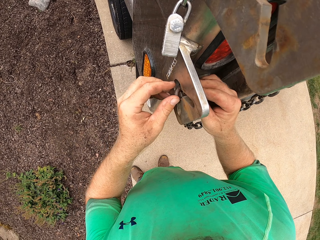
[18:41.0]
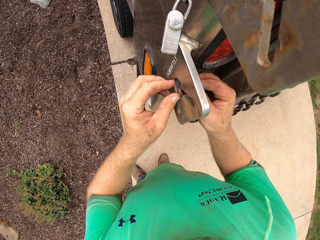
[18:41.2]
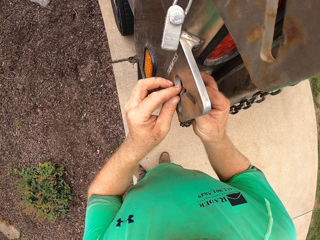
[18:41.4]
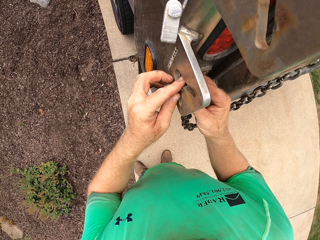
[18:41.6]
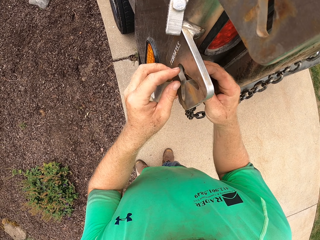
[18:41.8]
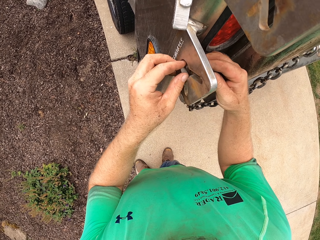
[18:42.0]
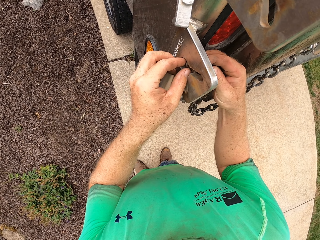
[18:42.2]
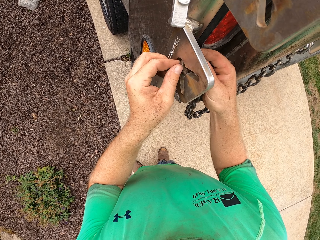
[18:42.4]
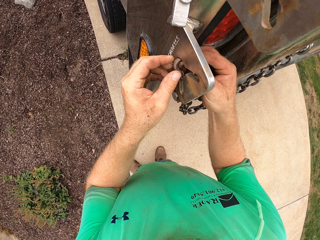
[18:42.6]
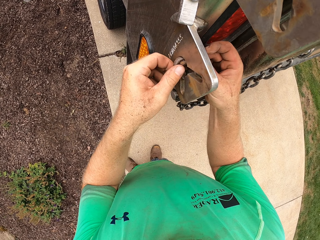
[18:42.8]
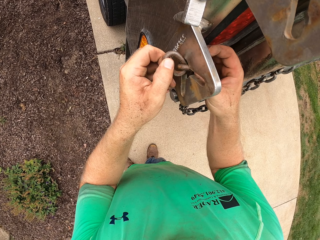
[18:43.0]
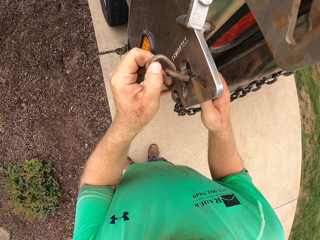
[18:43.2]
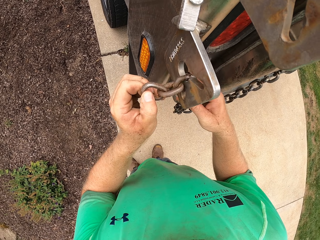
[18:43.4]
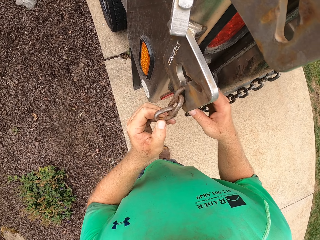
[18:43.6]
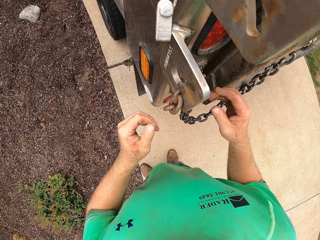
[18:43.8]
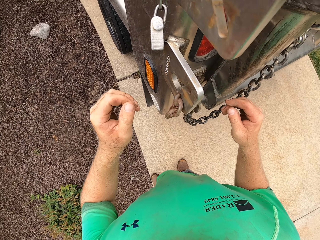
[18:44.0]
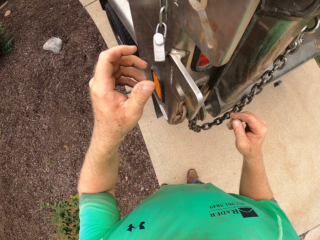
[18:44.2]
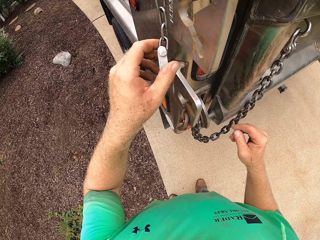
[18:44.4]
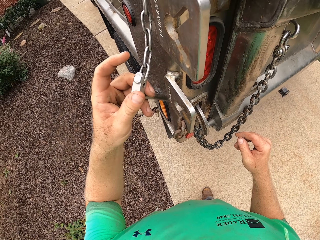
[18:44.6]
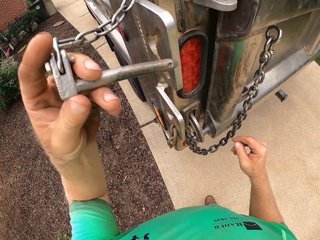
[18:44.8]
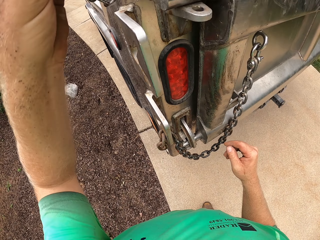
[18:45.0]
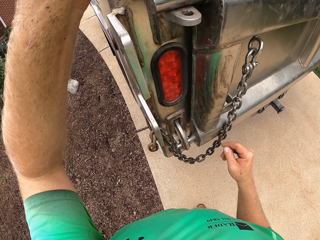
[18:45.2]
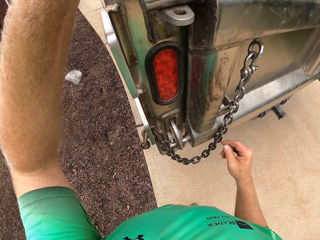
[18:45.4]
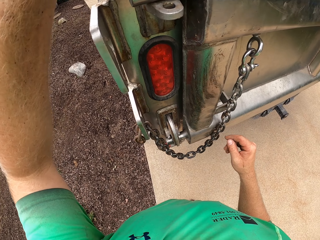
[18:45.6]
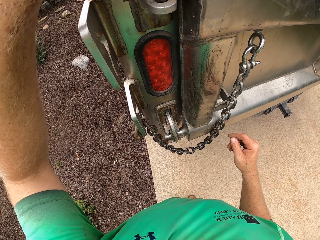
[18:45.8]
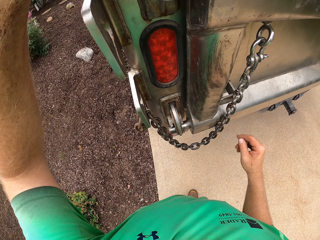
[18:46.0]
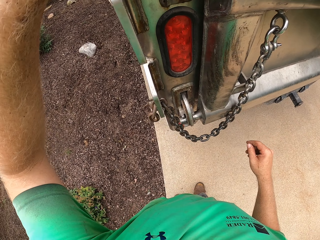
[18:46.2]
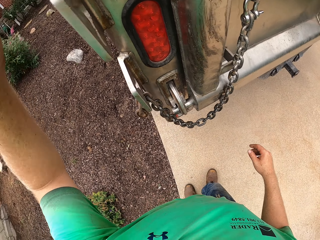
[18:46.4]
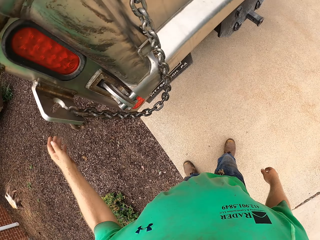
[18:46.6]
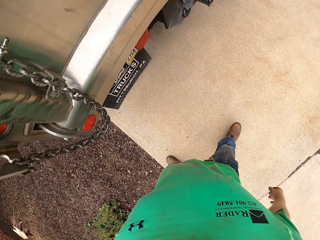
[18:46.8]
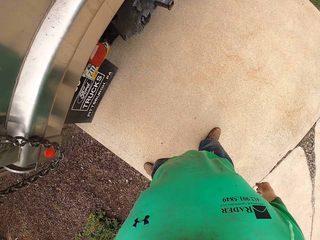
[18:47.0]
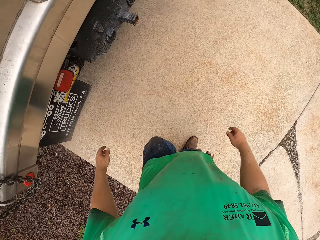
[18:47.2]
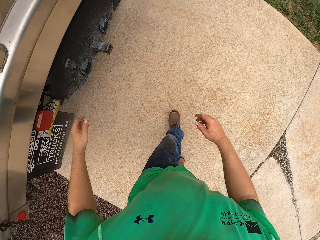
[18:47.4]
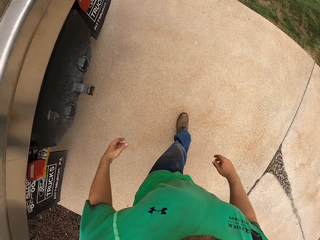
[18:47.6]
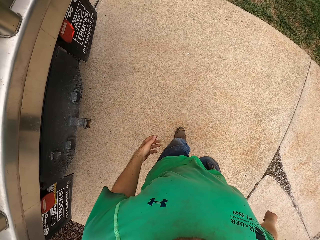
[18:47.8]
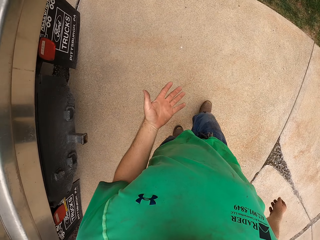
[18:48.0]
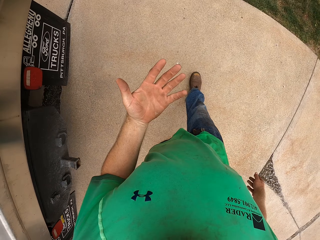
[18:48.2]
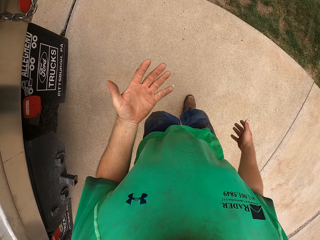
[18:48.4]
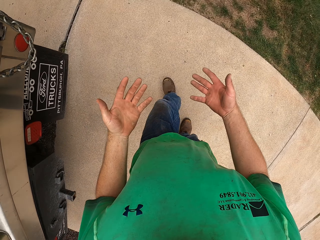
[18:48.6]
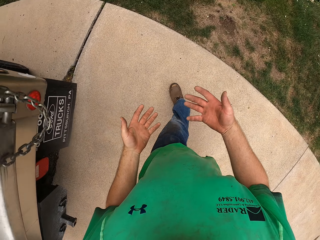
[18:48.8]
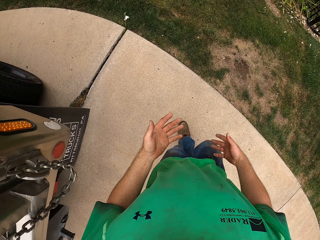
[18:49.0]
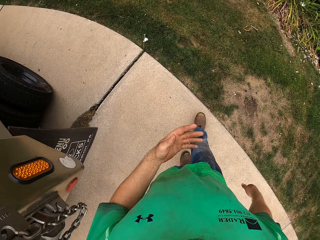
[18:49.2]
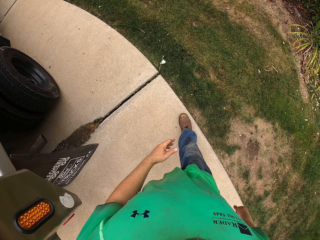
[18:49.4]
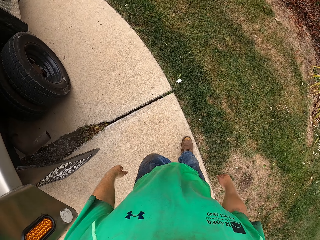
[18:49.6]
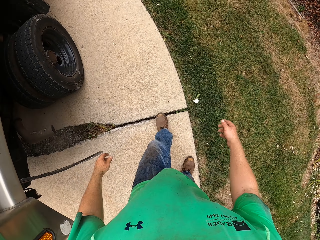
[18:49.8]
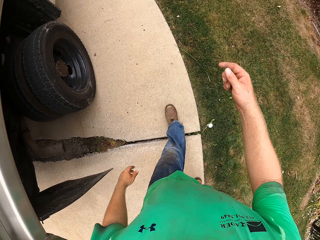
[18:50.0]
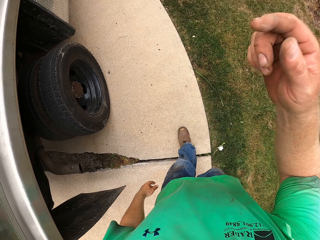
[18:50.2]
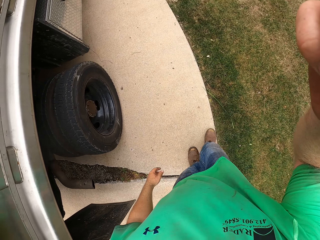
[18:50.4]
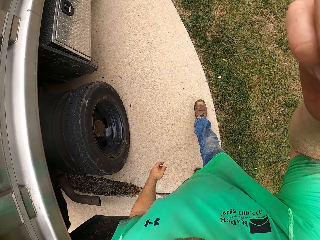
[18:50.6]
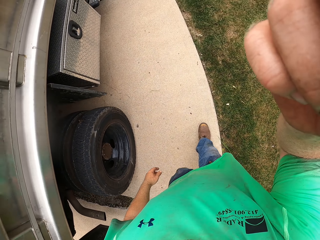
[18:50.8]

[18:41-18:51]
The camera wearer pulls the chain in the lock hole with his left hand. He holds a lockbolt with his left hand. He picks up the stainless chain. He puts the lockbolt in the lock hole with his left hand. He puts the stainless chain into the end cap. He walks. He looks at the hands. He touches a camera on his head with his right hand.
